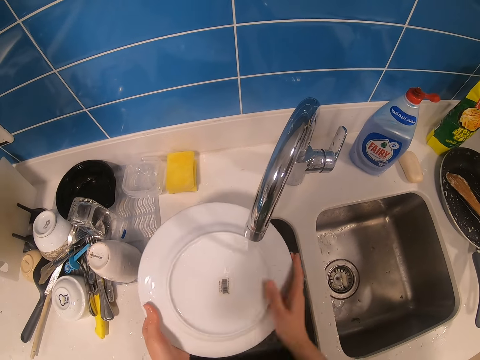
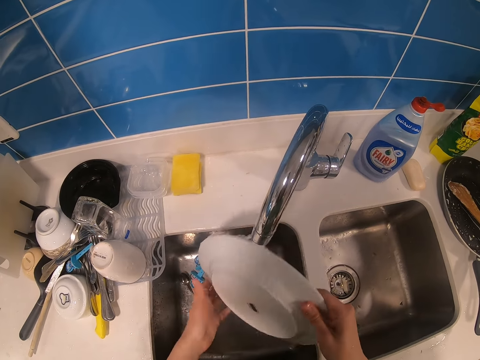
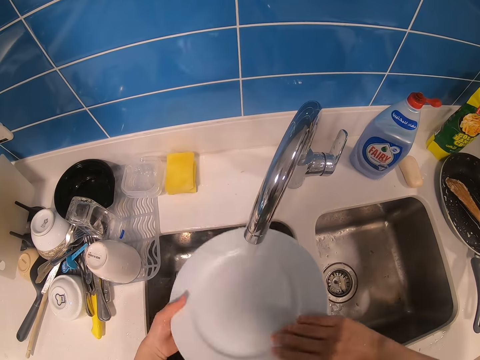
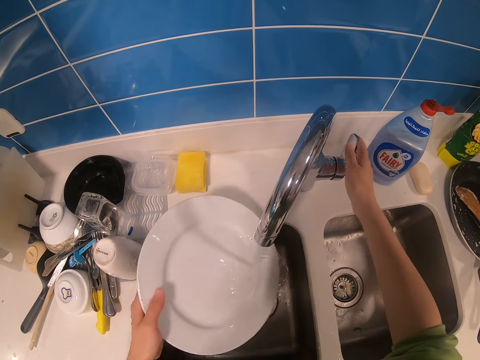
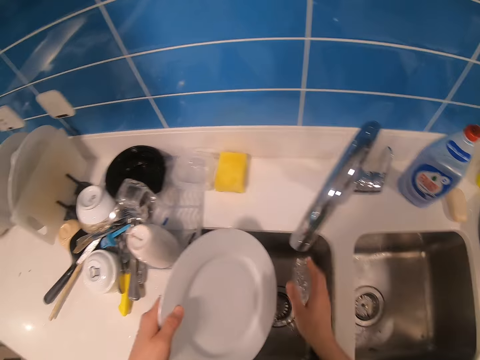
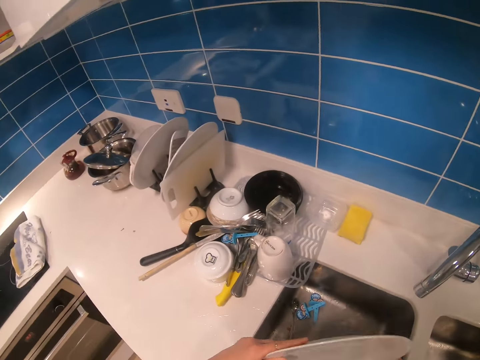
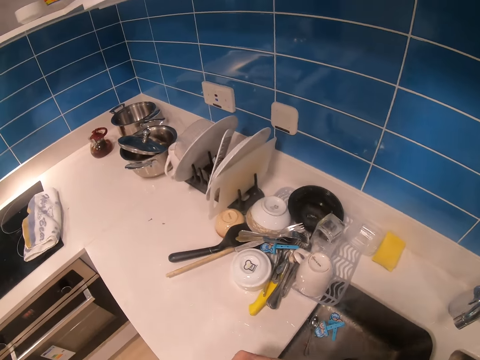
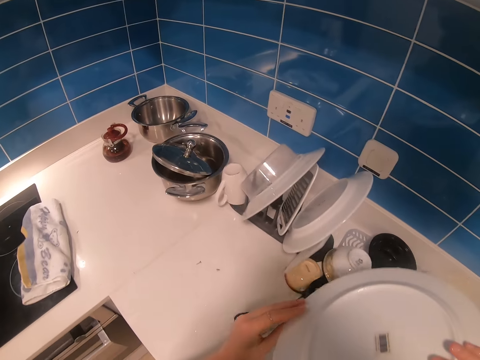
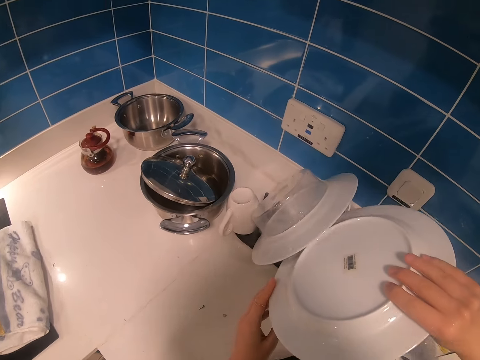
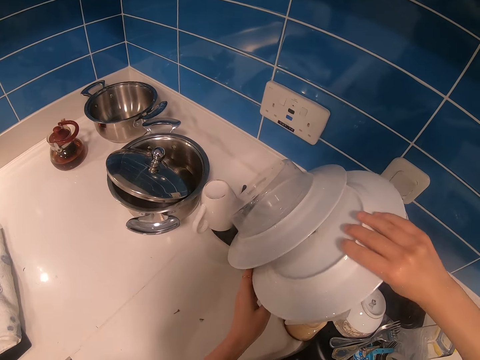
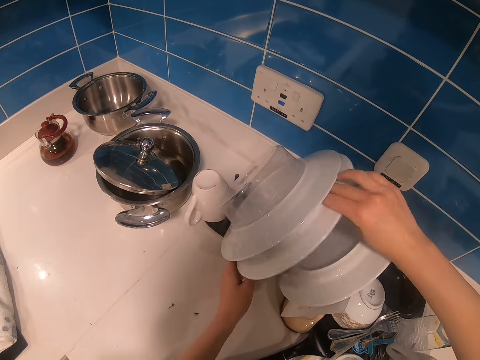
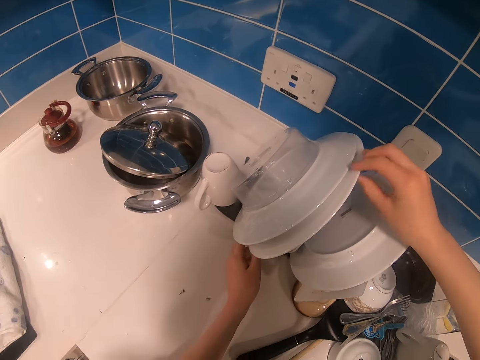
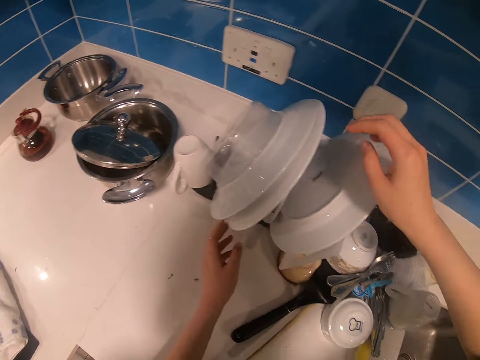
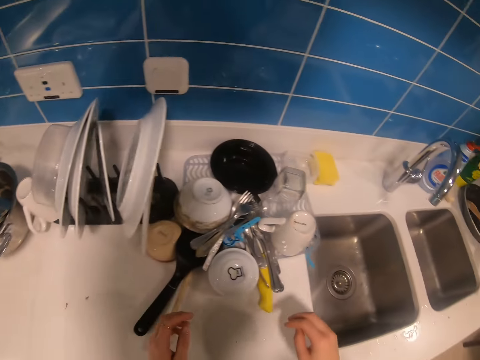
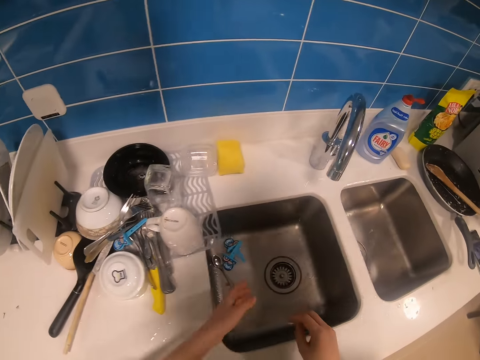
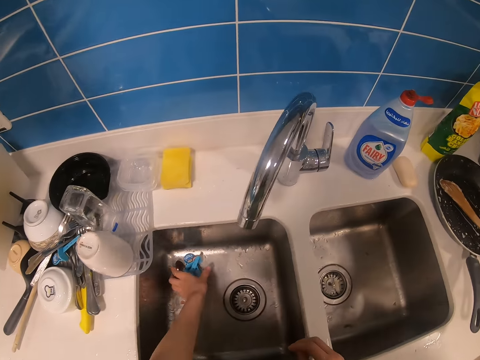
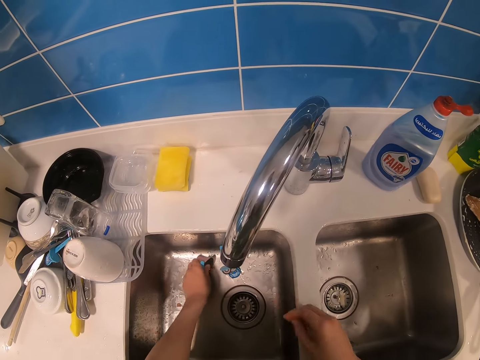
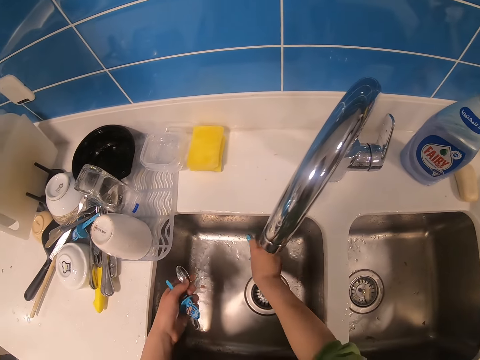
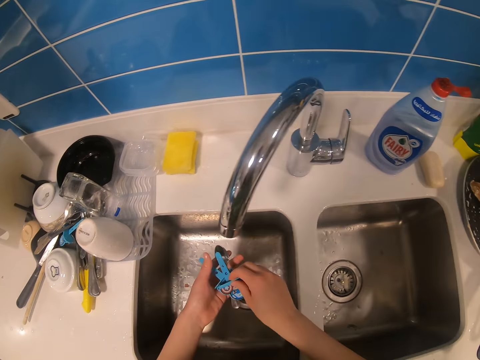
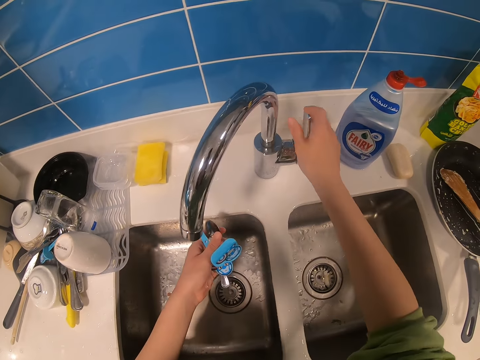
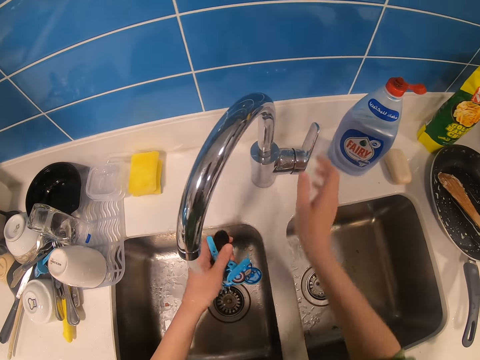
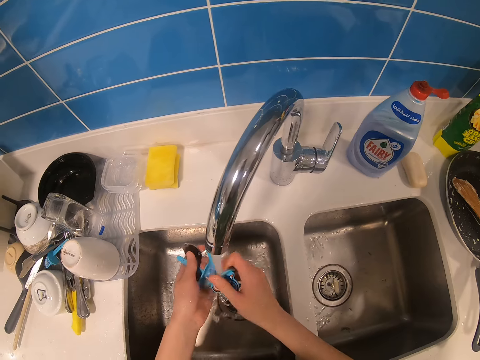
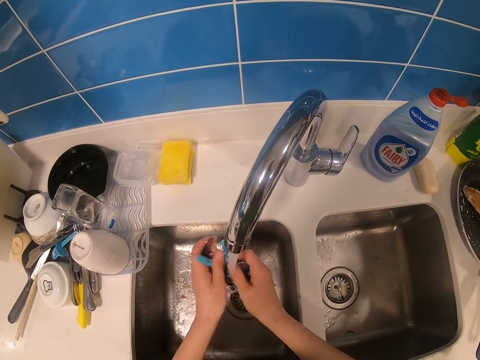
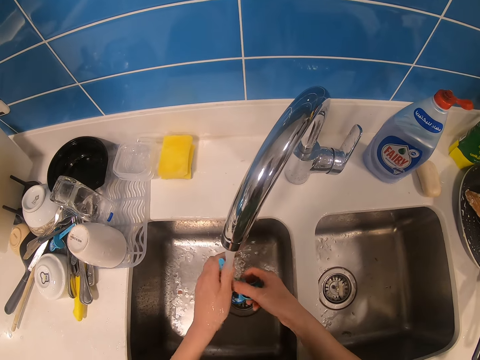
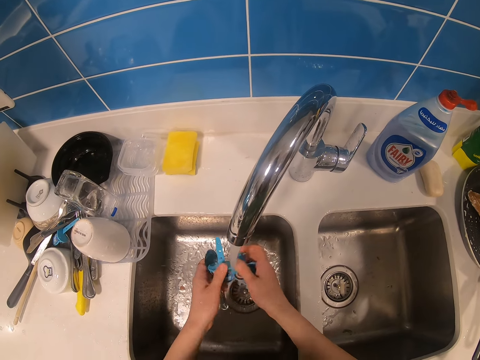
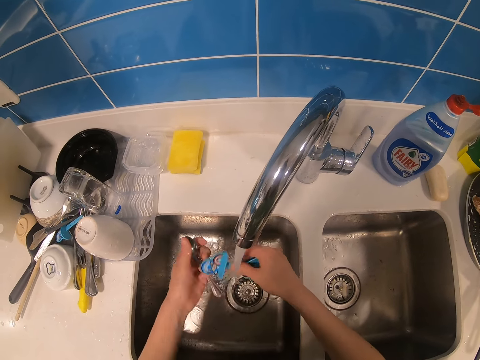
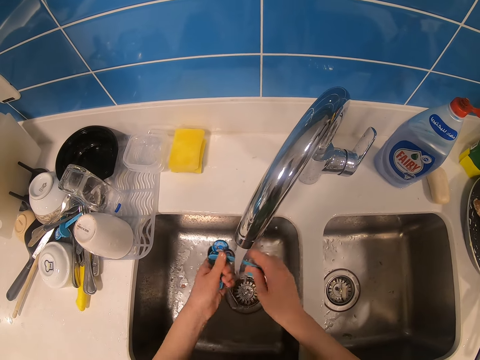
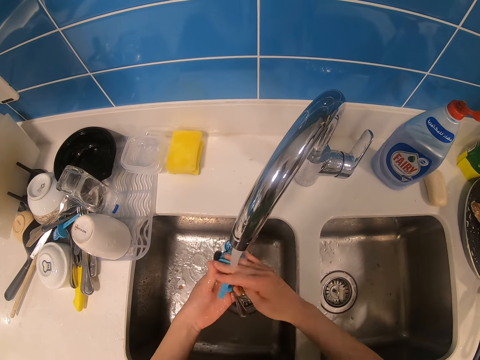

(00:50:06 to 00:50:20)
The camera wearer closes the tap. They place the plate on the rack. They walk. They pick up an object and a spoon. They open the tap. They rinse the object and the spoon.

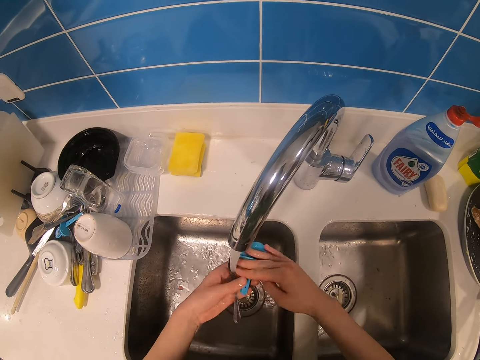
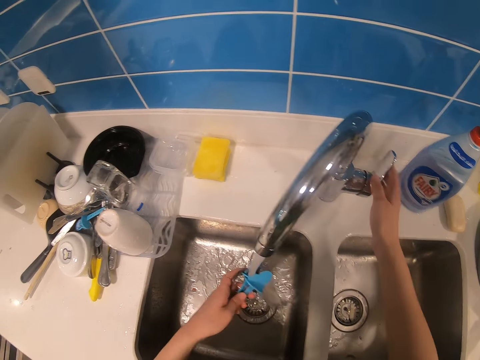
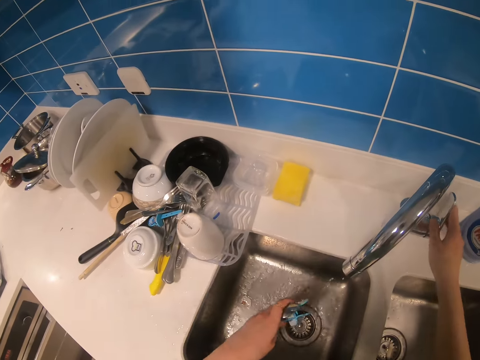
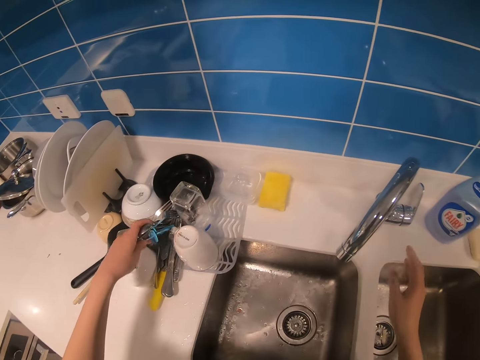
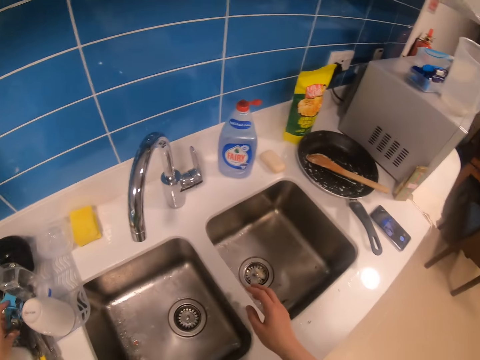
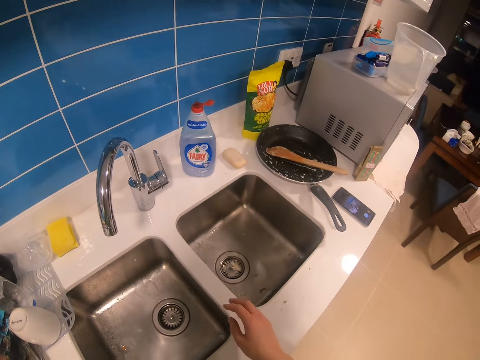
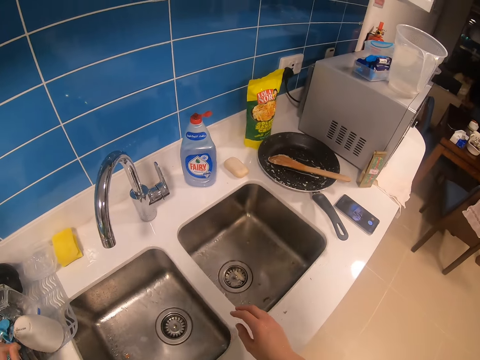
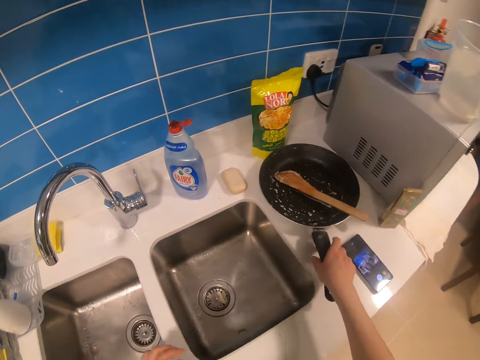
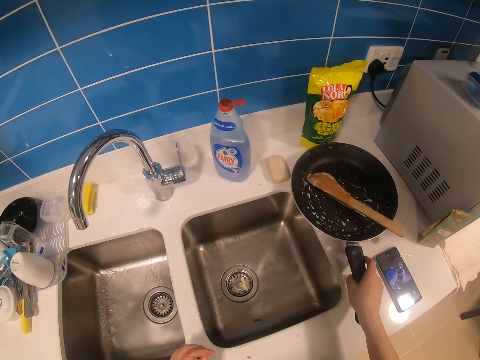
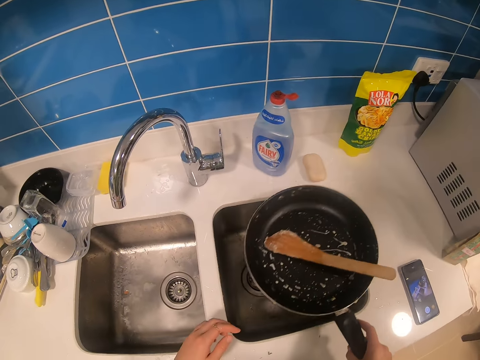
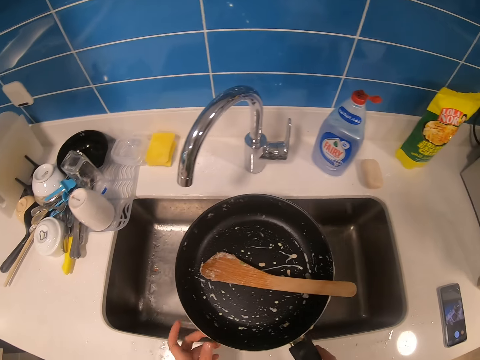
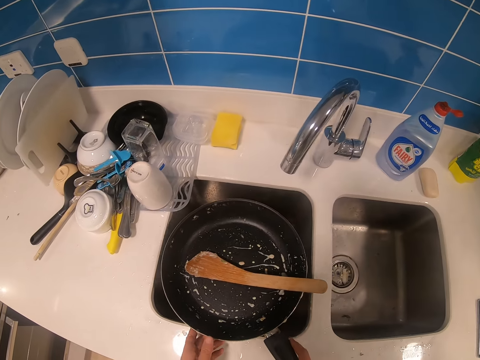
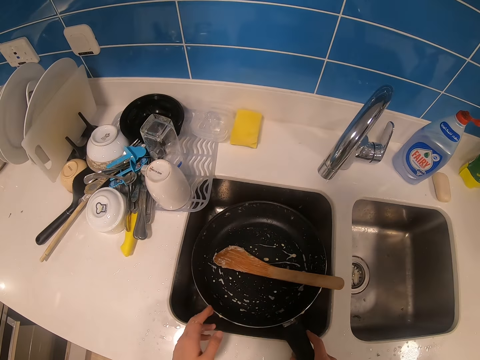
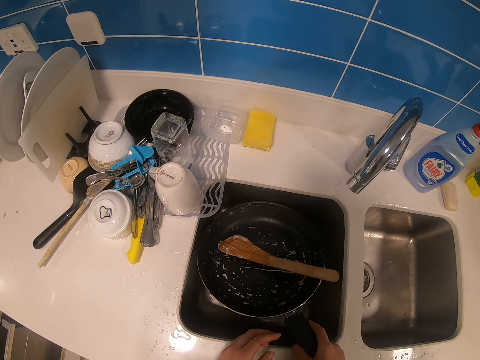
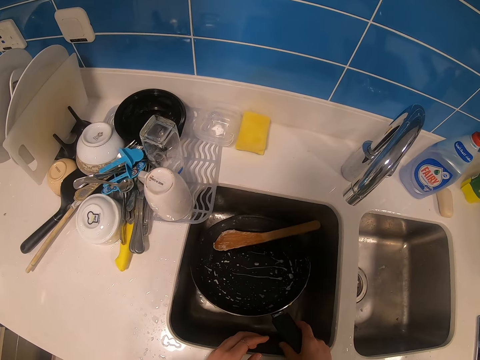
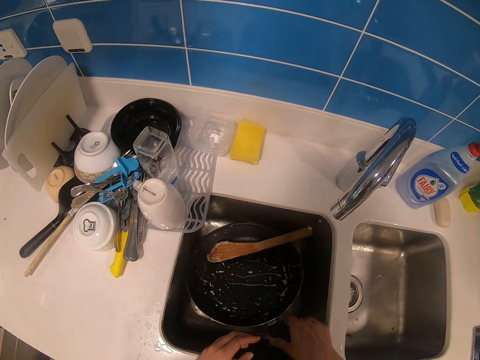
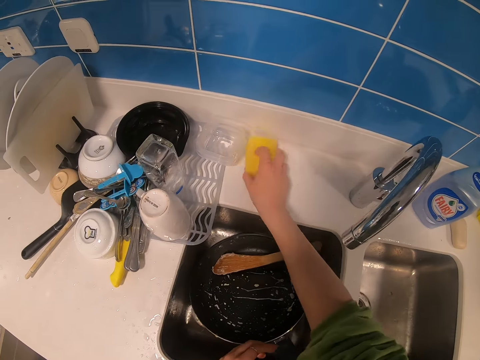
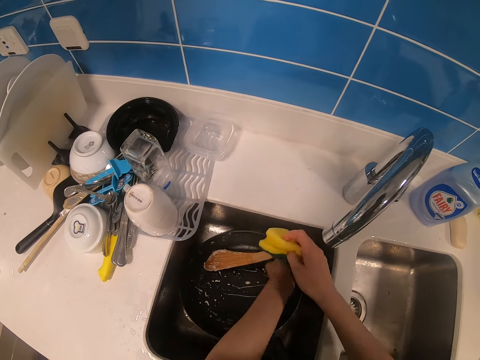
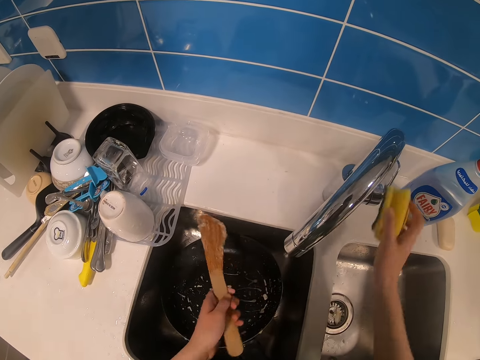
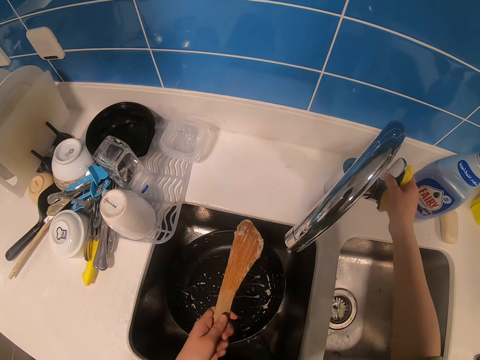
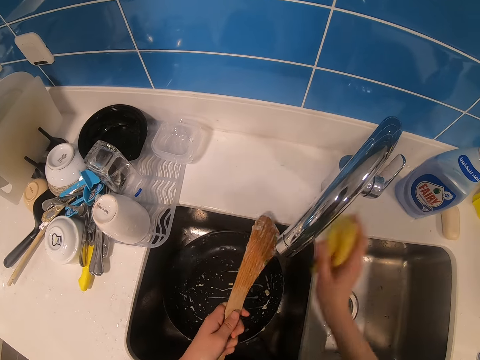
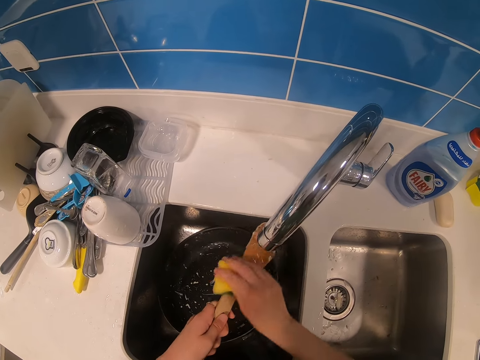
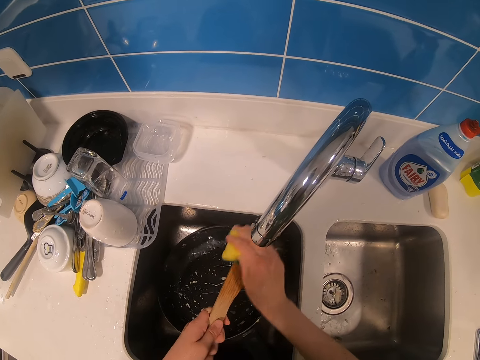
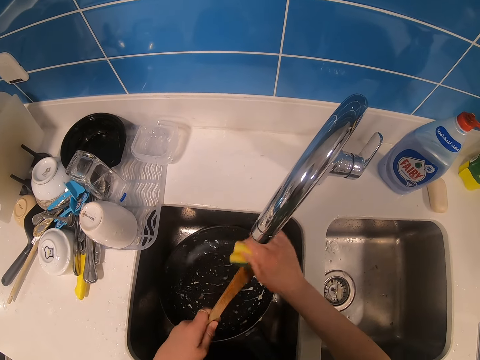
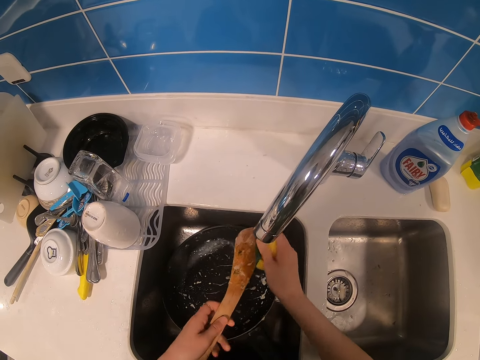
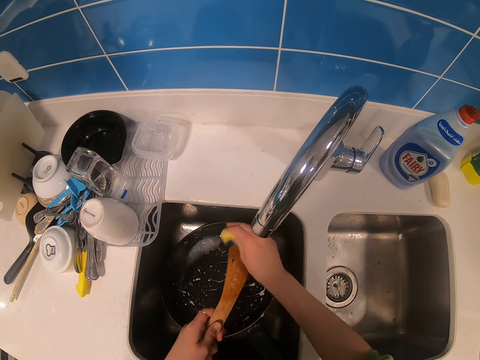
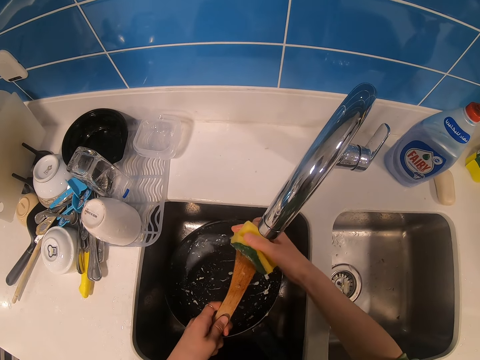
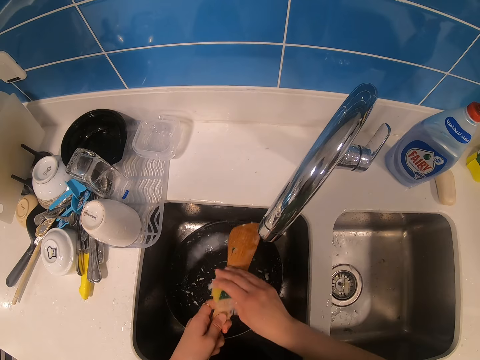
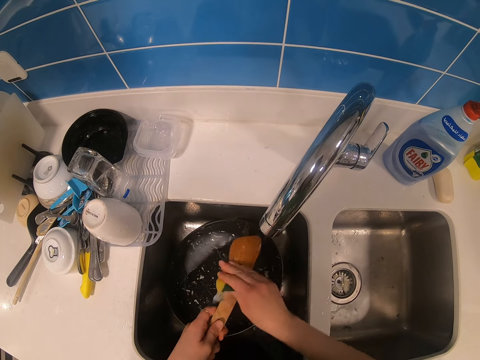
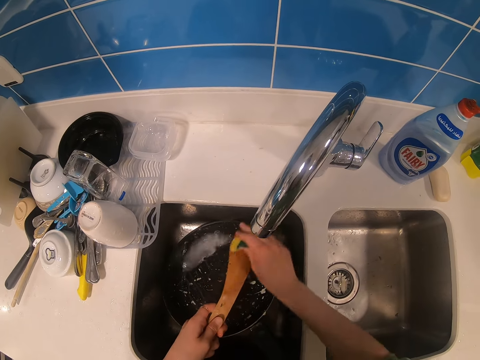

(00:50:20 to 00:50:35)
The camera wearer closes the tap. They place the object and the spoon on a rack. They pick up a frying pan. They hold the pan. They put the frying pan in the sink. They pick up a sponge. They pick up a wooden flat spoon or cooking stick. They open the tap. They wash the wooden flat spoon.
